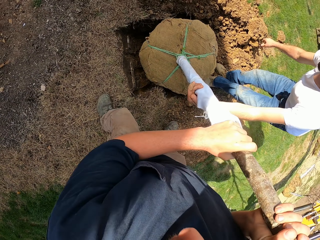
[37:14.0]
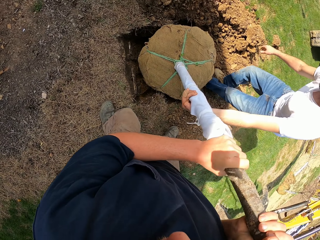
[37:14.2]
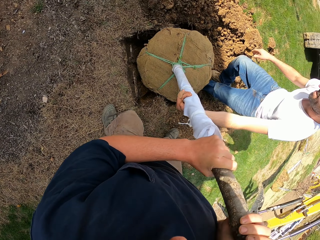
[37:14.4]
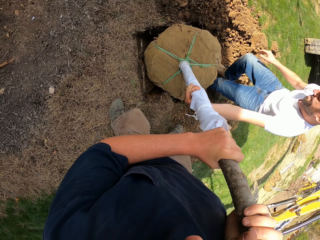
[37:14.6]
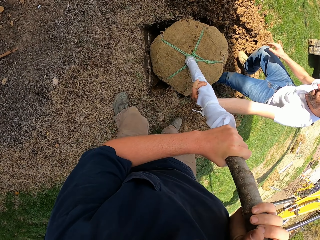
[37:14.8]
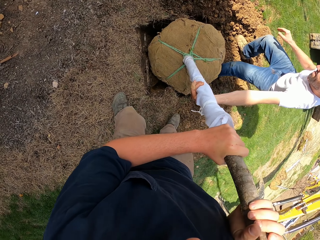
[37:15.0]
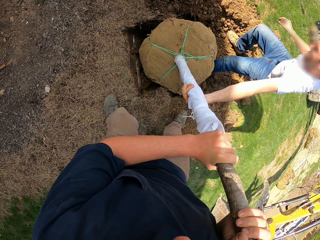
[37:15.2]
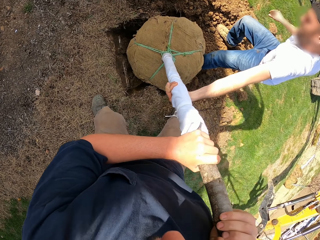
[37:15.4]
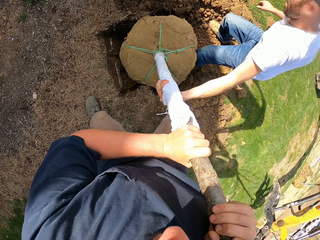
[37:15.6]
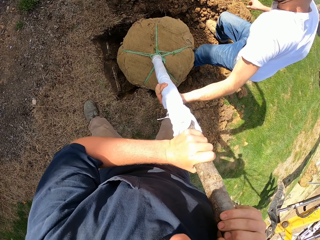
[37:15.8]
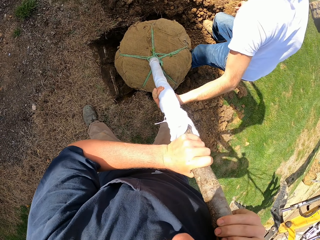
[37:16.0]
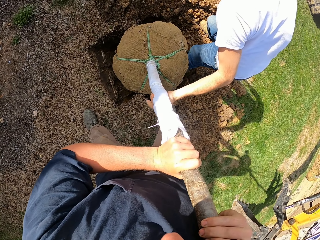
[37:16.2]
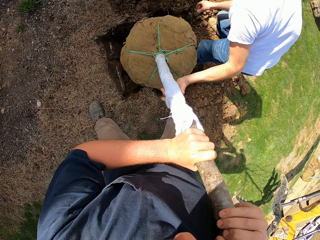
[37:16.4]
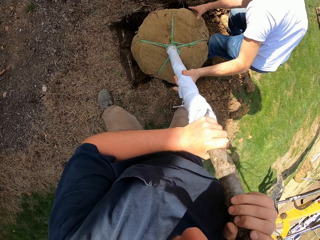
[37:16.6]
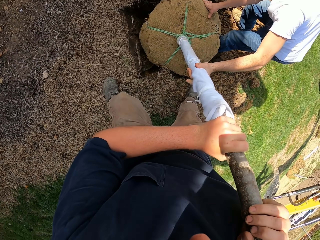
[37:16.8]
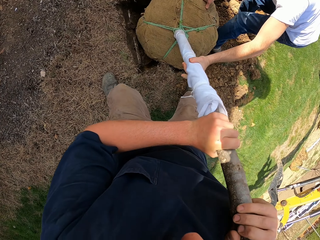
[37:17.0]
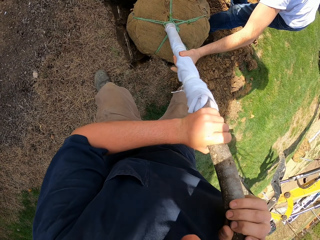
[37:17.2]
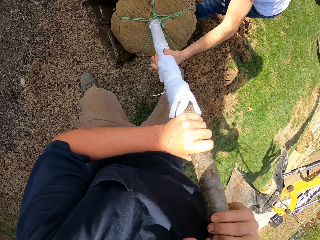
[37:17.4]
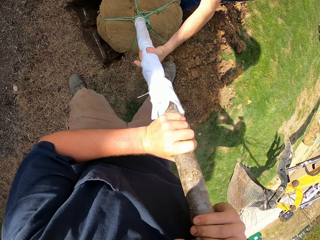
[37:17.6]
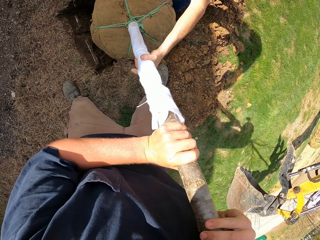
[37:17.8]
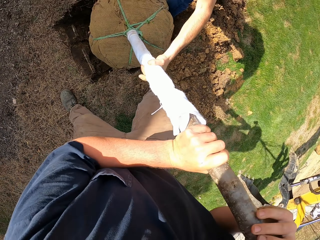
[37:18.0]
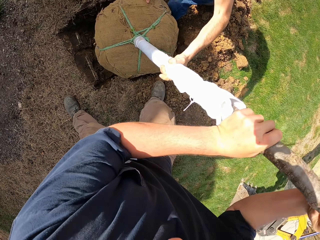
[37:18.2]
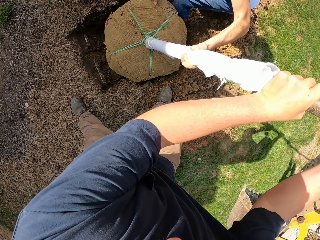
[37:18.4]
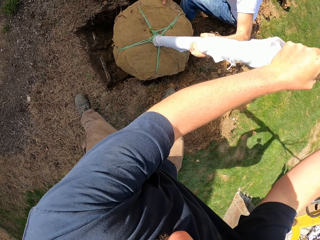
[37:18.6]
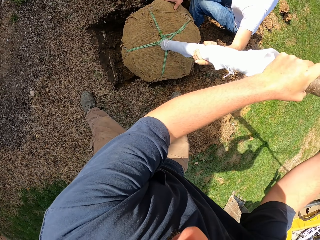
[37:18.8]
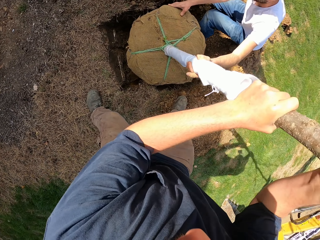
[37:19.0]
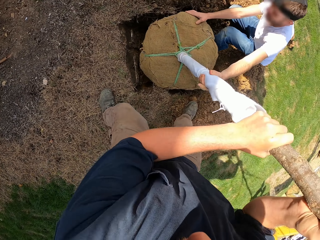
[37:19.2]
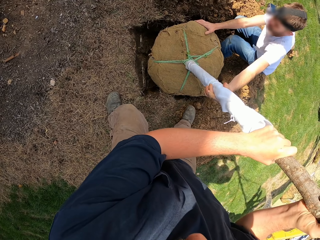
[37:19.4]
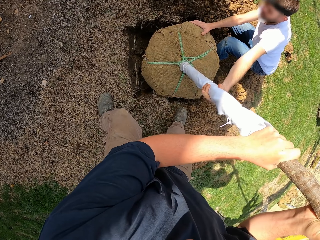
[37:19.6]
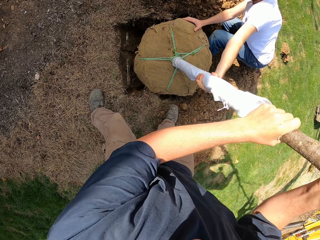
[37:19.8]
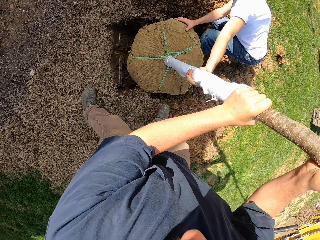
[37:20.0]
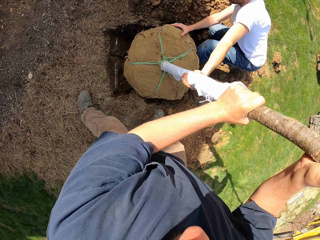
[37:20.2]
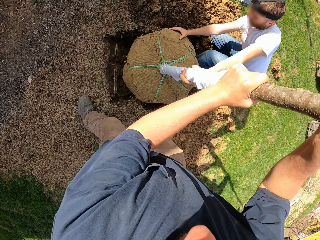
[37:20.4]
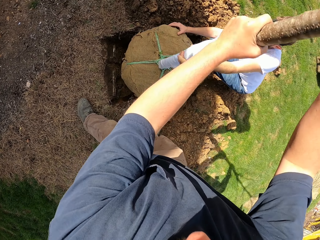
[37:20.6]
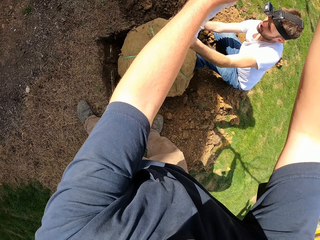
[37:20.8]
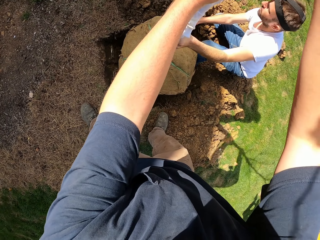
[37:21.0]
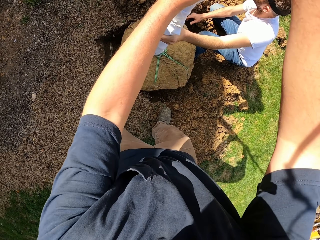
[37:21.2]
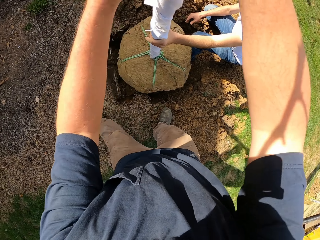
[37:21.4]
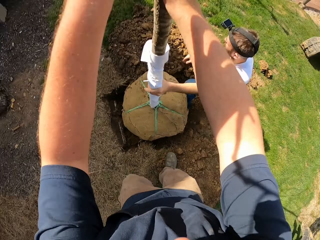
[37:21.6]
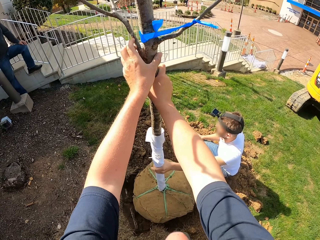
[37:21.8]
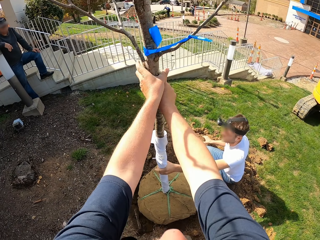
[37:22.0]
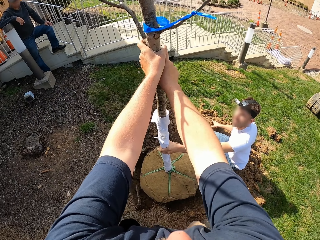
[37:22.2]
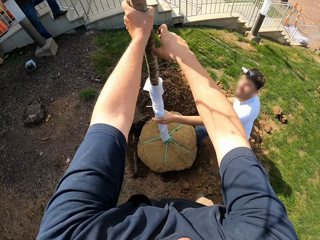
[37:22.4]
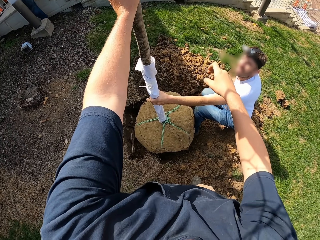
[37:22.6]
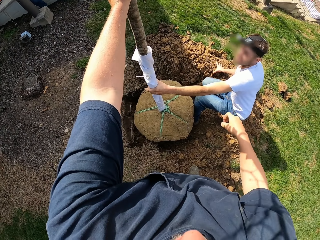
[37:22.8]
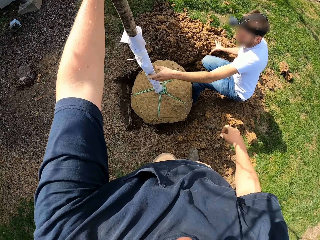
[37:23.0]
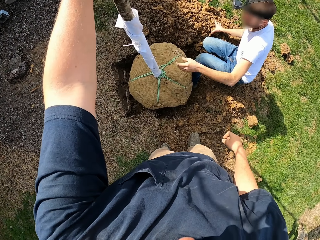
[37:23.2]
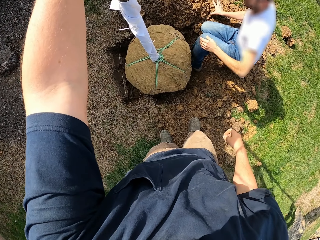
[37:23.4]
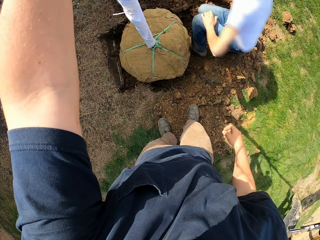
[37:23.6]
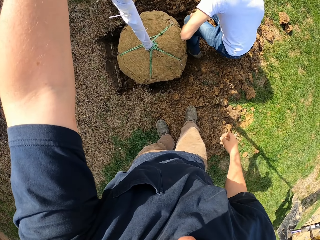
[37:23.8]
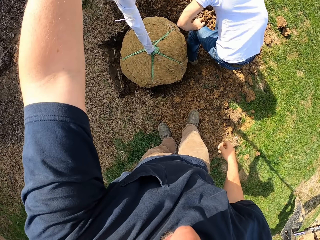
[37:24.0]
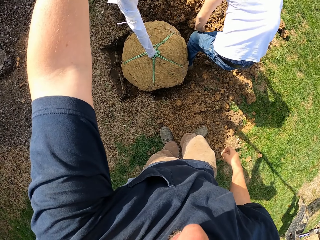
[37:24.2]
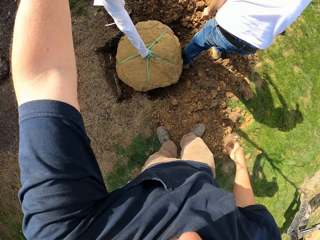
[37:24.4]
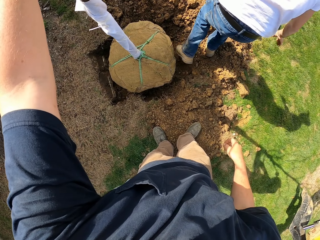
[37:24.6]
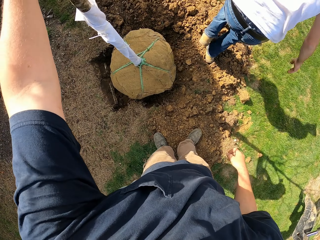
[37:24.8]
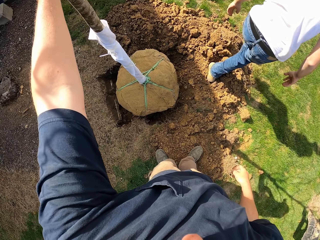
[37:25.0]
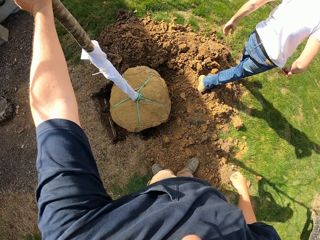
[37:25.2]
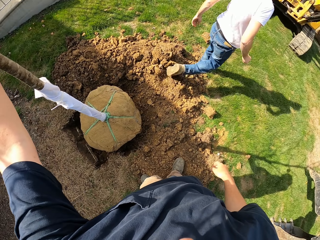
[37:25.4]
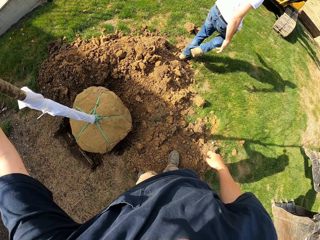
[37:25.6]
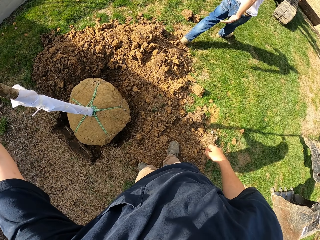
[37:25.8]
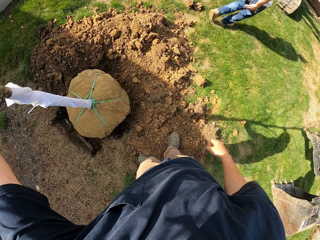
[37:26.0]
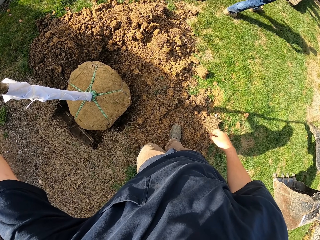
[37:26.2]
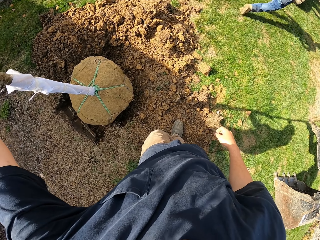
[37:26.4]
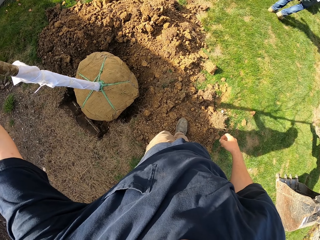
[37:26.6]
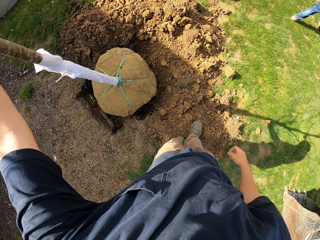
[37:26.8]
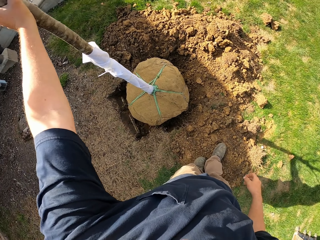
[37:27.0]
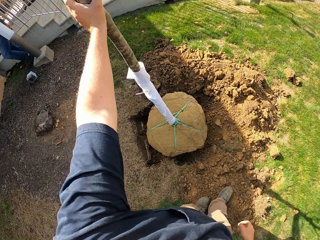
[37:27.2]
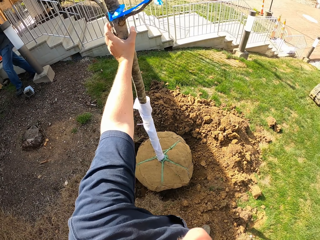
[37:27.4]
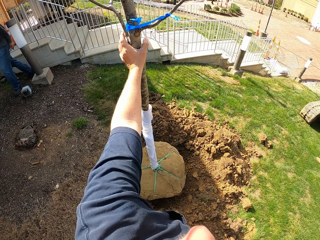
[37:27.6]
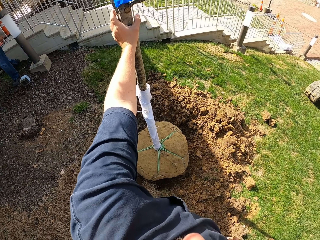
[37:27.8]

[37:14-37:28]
The camera wearer pushes a tree plant firmly. They hold the tree plant. They touch the tree.

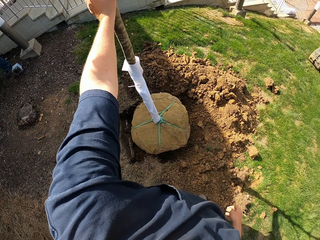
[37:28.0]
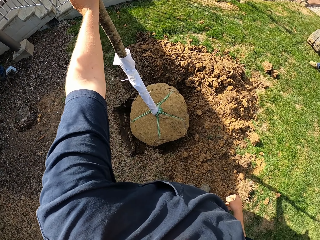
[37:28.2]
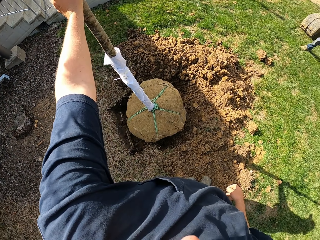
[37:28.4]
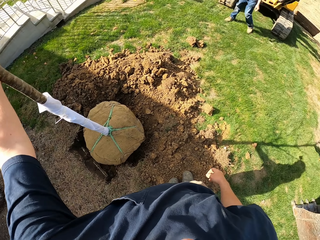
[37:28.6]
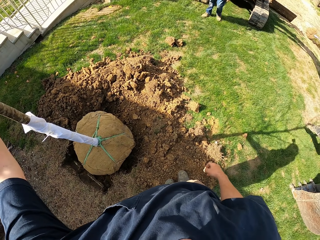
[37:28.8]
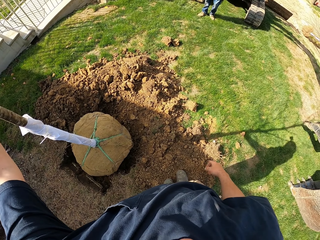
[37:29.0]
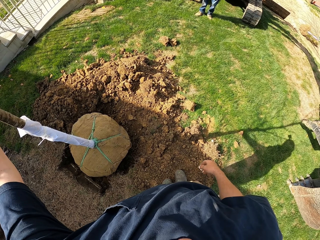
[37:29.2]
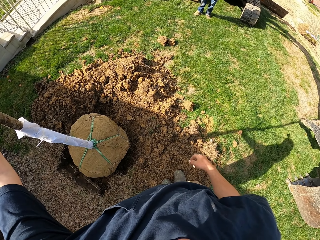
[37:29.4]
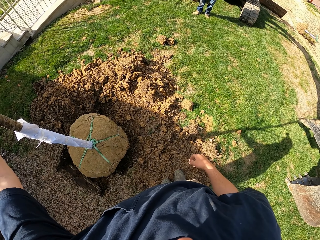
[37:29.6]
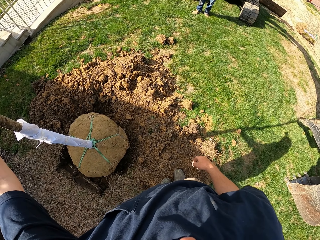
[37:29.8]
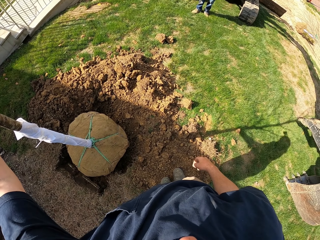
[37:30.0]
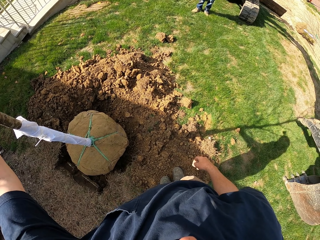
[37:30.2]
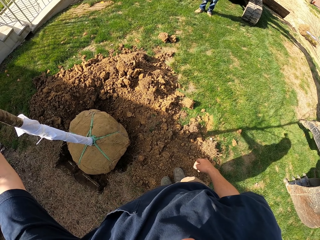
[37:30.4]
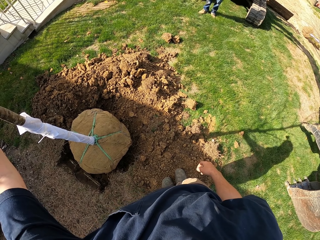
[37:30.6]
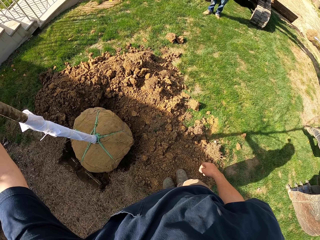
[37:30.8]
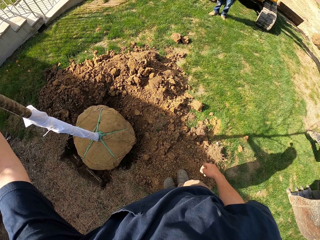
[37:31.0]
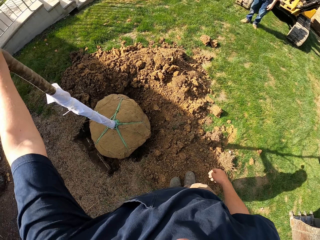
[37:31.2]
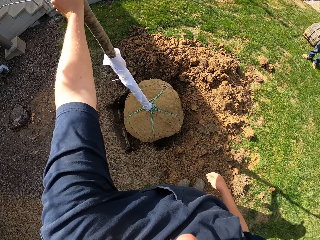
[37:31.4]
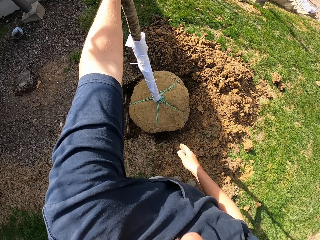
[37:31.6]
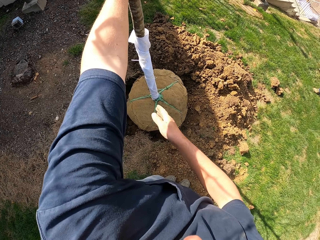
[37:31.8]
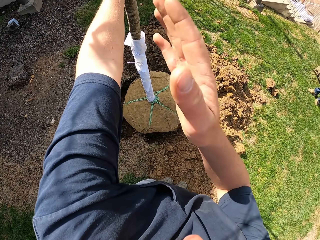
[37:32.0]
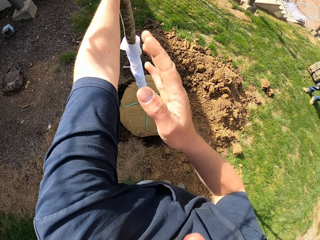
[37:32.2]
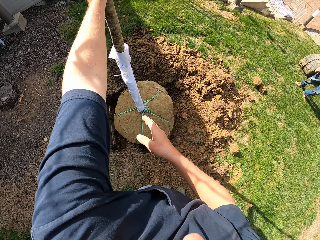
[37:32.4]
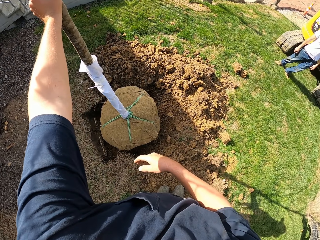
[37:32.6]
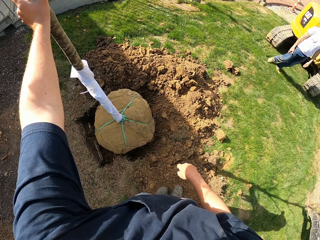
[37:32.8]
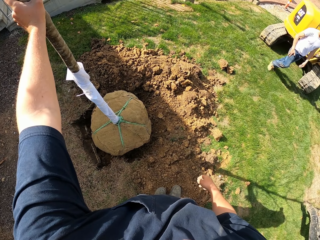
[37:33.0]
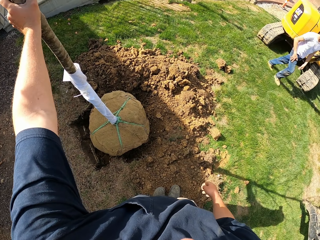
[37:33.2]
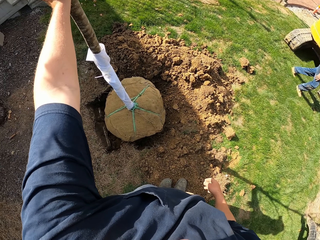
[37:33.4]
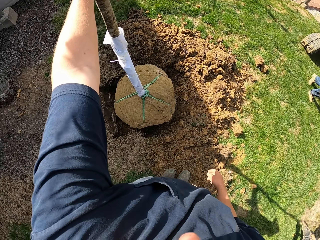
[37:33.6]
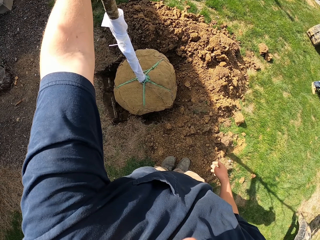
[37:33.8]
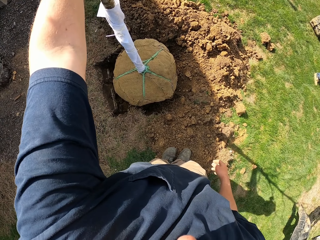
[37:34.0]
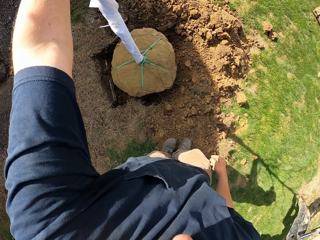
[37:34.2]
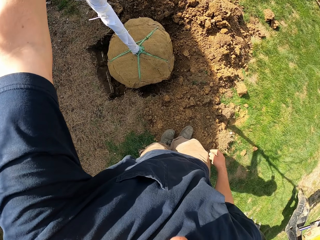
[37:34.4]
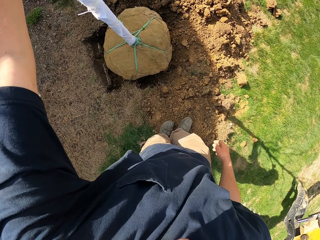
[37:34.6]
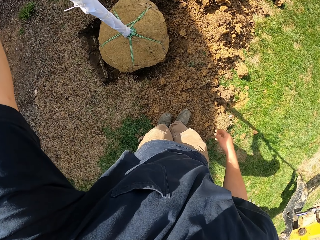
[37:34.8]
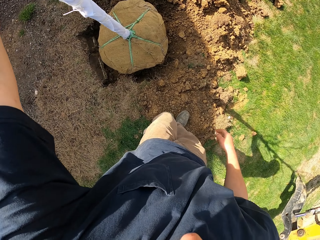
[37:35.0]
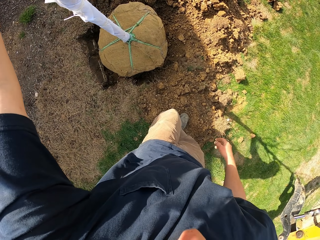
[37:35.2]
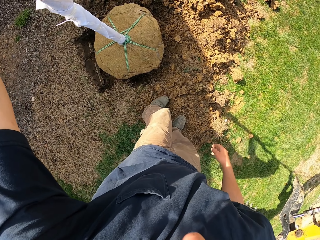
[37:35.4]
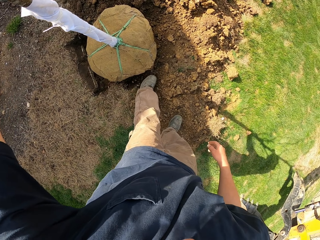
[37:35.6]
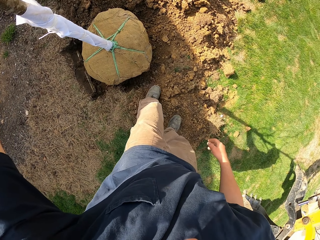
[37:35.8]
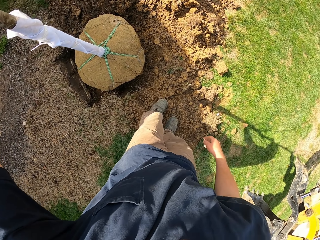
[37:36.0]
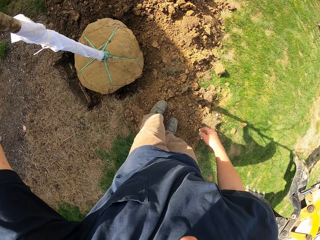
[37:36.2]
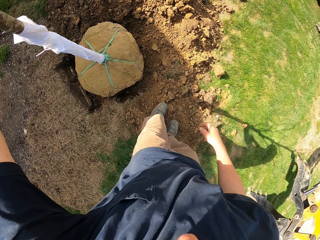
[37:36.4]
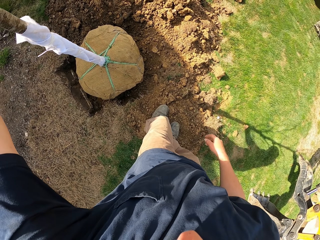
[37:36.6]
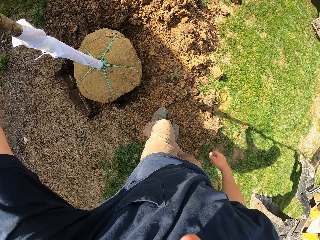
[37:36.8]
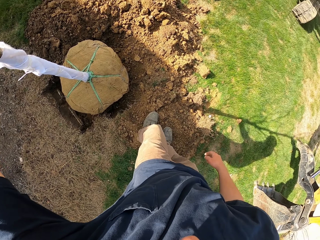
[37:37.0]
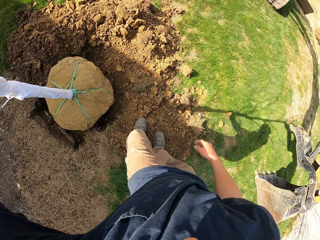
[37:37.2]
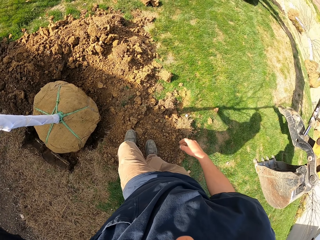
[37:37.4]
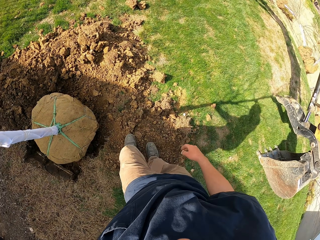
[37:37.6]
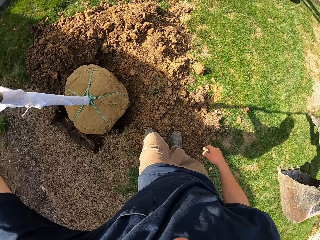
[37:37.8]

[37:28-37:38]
The camera wearer lifts up the hand. They put the hand down. They touch the tree.
